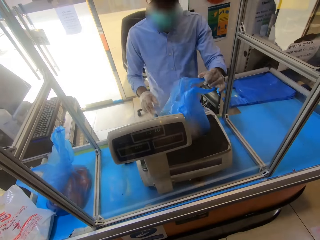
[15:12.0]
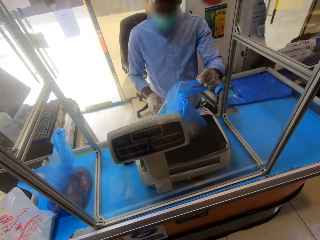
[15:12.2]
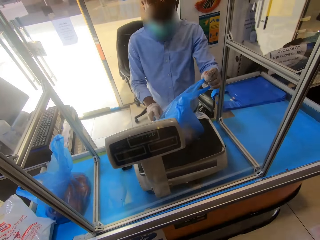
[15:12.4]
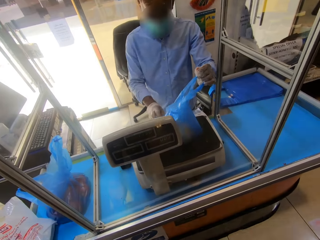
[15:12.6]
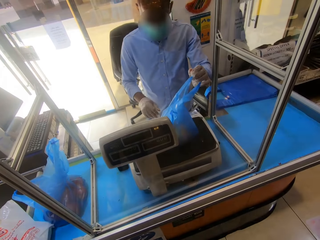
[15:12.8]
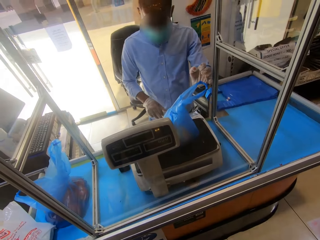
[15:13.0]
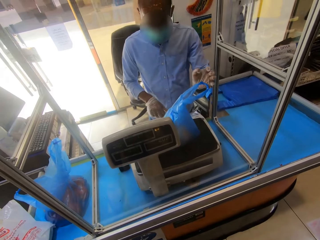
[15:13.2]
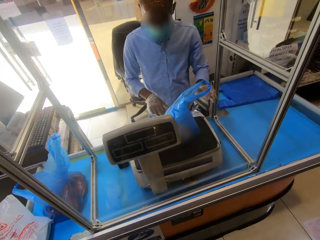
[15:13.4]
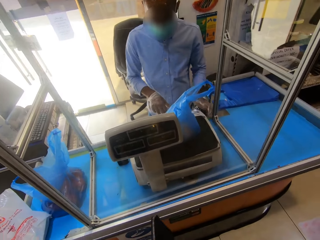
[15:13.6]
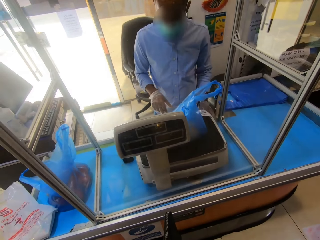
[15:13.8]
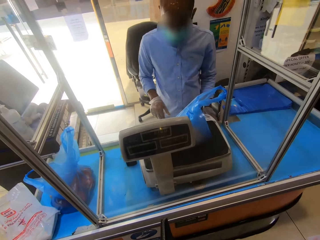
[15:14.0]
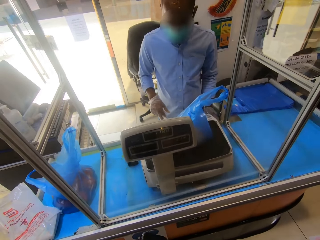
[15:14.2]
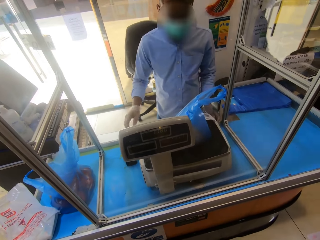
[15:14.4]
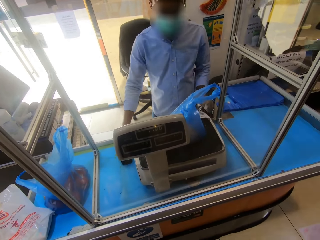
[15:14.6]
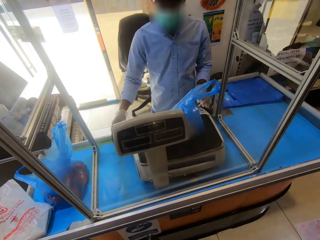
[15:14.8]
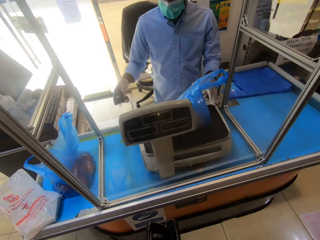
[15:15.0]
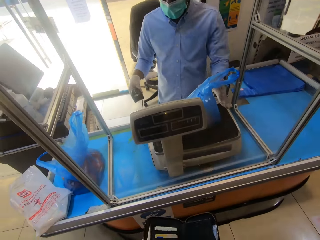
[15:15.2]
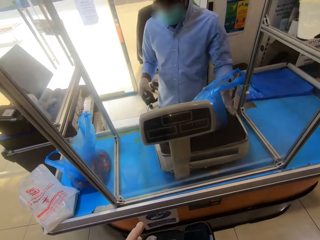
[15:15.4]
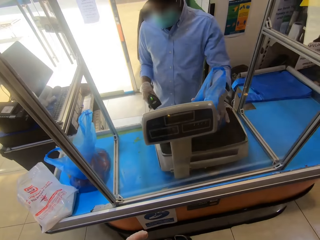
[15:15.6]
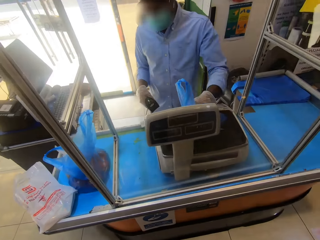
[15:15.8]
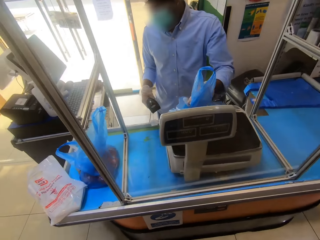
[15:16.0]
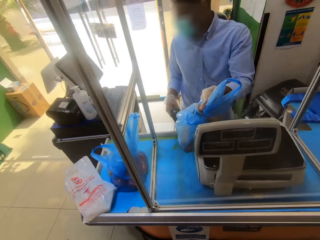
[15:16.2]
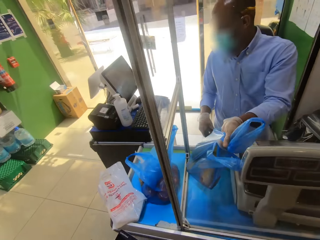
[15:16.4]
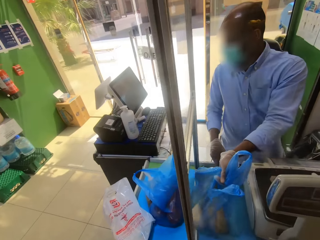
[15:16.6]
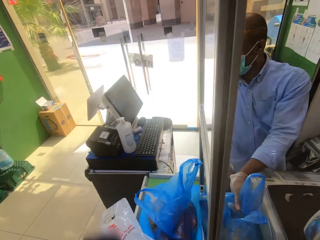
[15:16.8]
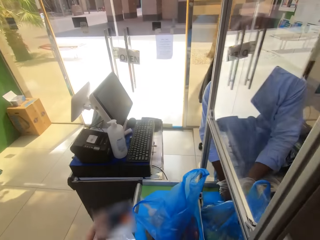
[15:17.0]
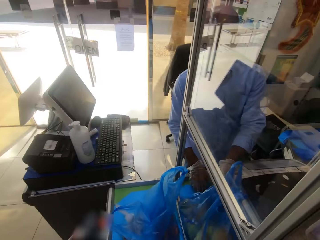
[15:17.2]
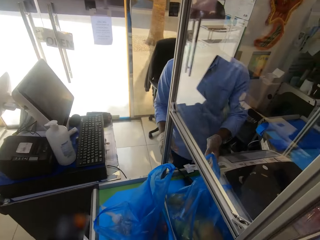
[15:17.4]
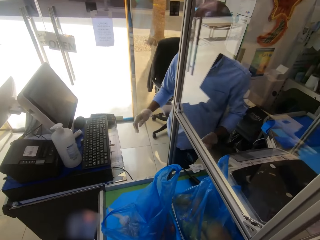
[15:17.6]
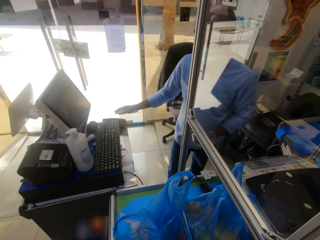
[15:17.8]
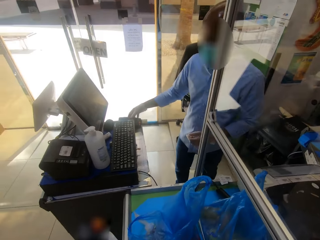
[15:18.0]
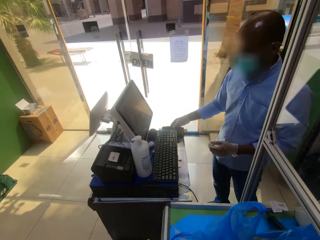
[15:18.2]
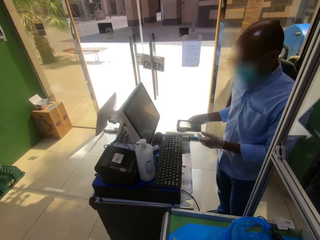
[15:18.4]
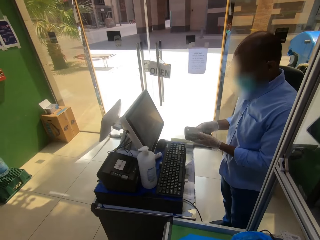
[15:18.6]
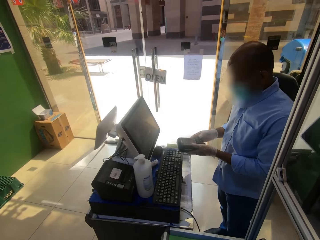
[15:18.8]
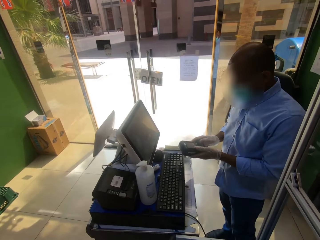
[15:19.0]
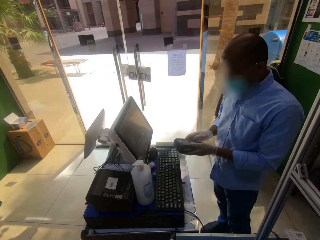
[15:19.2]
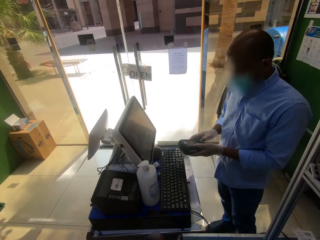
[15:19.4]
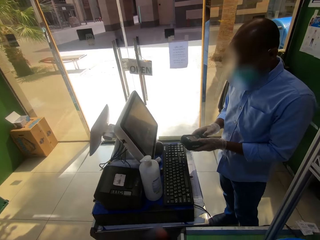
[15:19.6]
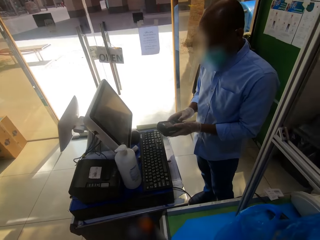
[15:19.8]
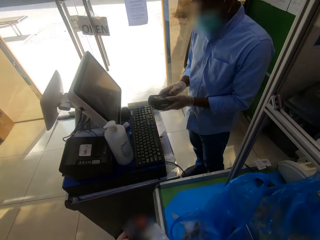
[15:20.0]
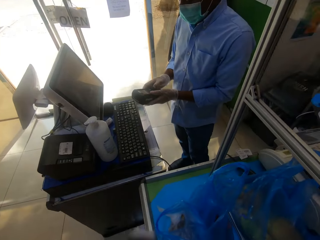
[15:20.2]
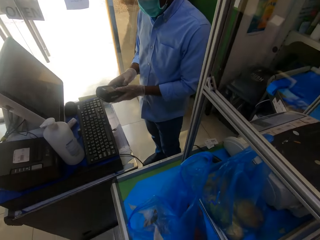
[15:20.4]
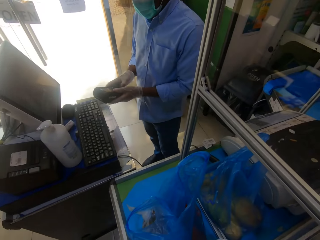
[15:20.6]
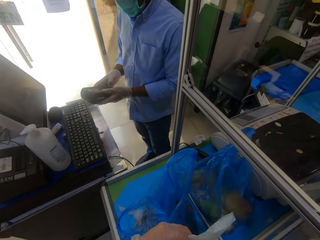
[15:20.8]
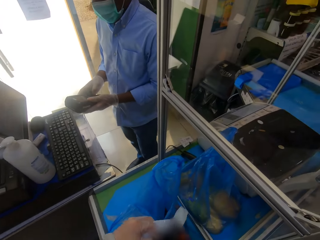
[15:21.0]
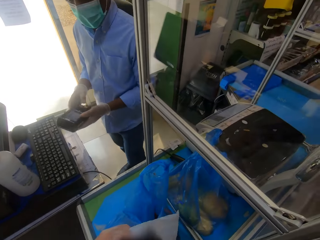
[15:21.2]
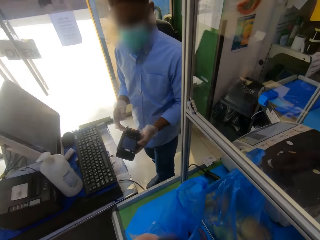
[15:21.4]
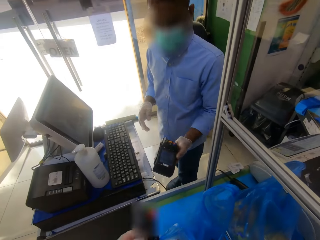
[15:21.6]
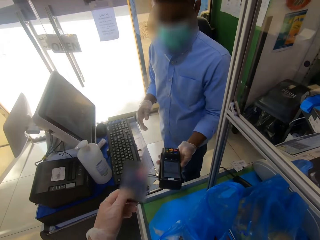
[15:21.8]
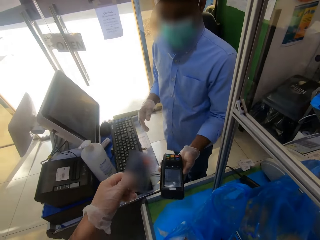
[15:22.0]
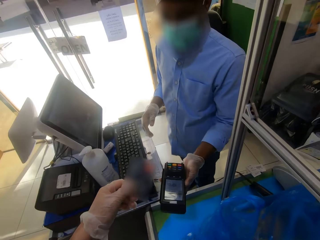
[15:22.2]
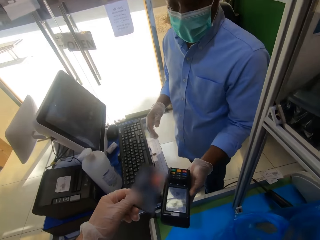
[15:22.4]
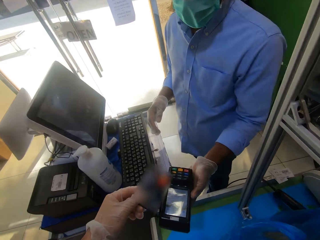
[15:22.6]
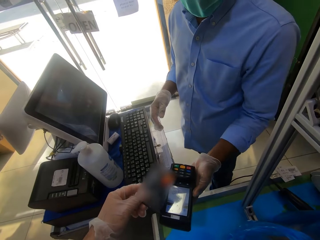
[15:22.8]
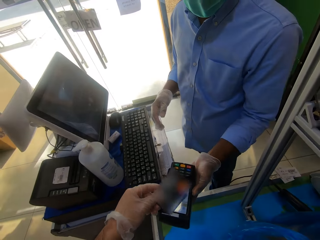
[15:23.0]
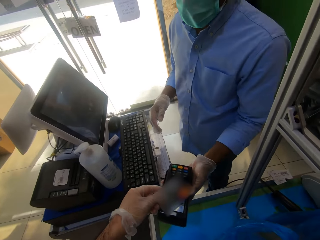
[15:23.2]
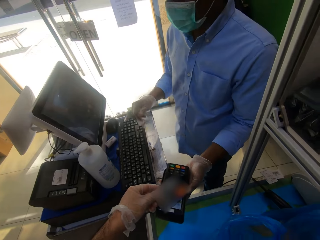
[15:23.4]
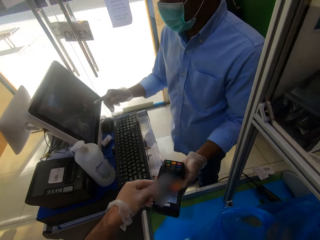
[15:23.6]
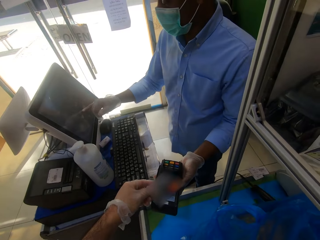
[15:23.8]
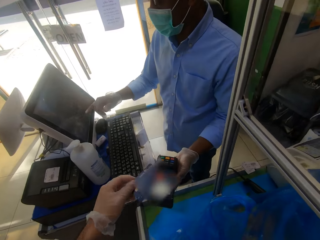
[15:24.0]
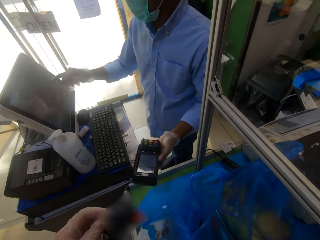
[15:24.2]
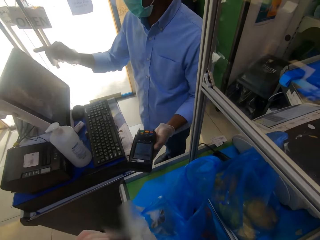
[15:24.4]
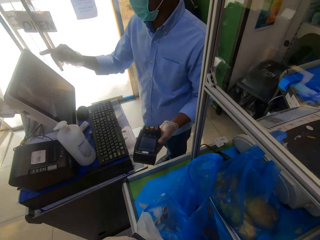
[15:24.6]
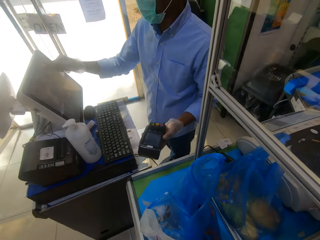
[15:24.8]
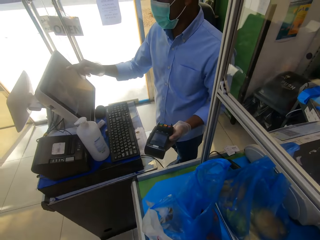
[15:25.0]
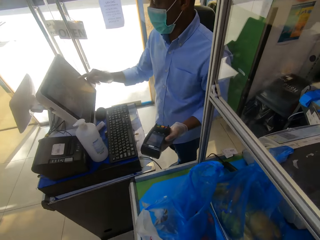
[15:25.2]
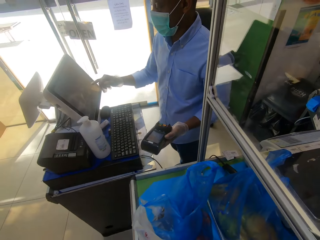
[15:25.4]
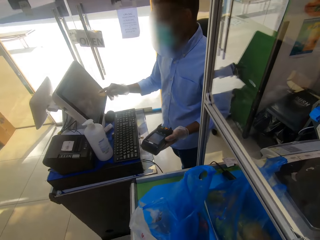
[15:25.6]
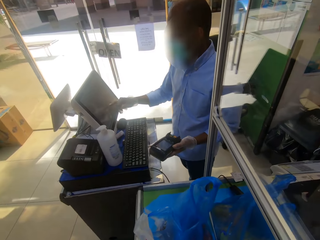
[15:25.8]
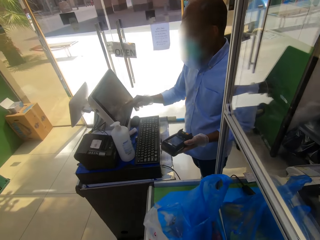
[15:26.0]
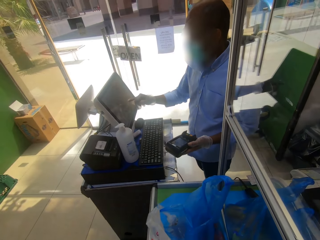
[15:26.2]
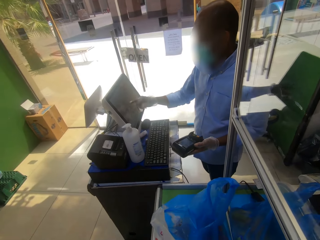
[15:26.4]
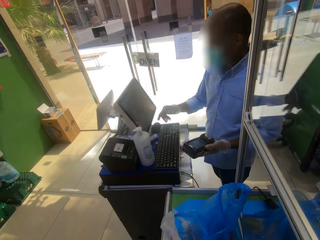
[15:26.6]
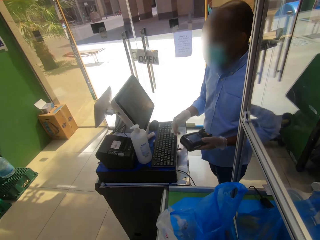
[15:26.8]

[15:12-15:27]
A man operates the weigh machine, takes something from the table, removes the paper bag from the weighing machine, takes the ATM machine from the table, operates the ATM machine and gives the ATM machine to the camera wearer. The camera wearer swipes the ATM card on the ATM machine. The man operates the computer.

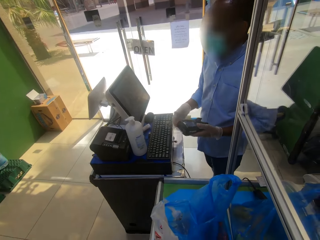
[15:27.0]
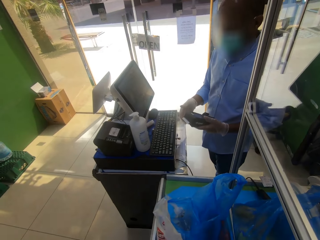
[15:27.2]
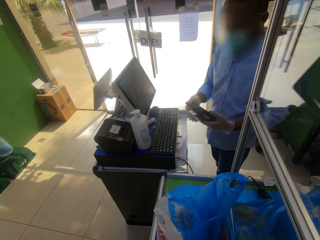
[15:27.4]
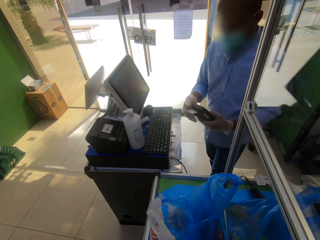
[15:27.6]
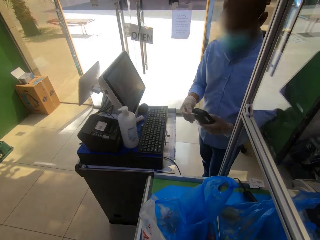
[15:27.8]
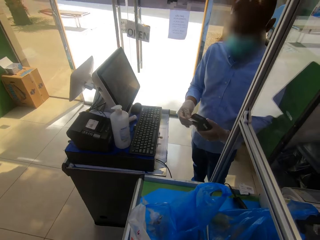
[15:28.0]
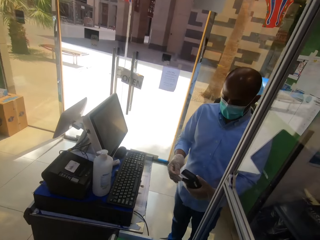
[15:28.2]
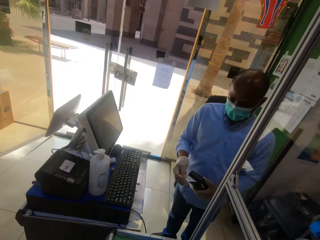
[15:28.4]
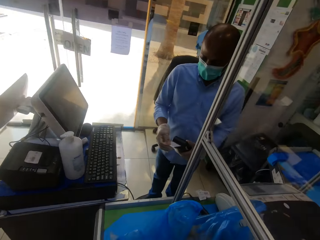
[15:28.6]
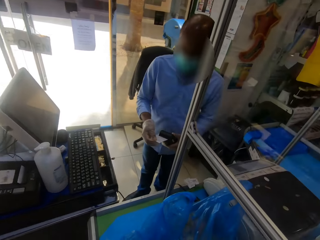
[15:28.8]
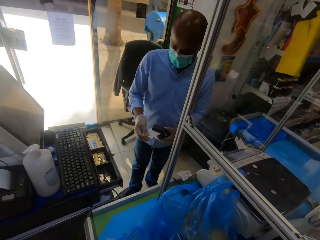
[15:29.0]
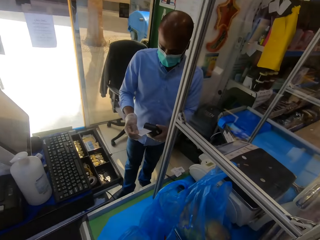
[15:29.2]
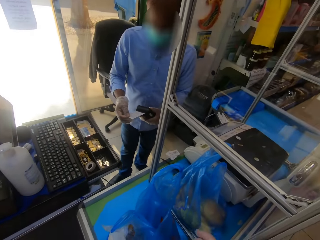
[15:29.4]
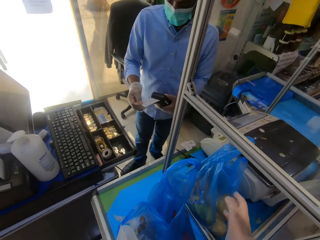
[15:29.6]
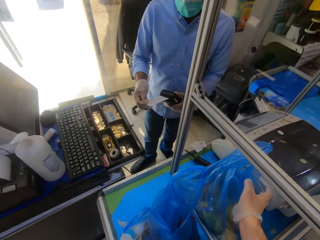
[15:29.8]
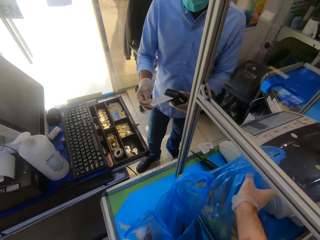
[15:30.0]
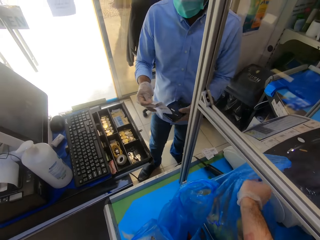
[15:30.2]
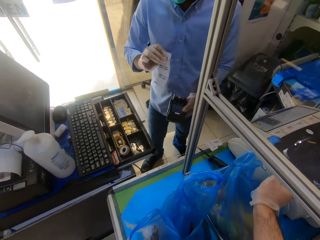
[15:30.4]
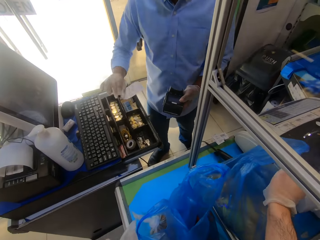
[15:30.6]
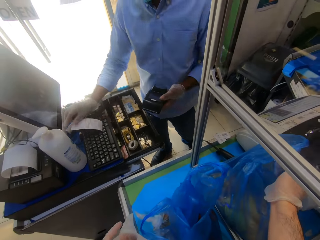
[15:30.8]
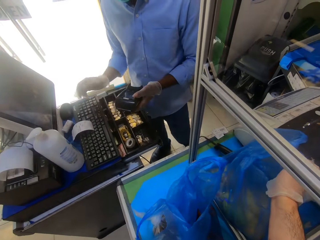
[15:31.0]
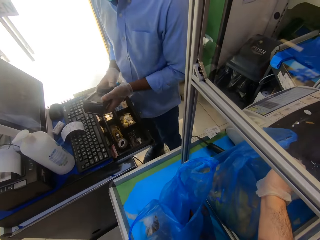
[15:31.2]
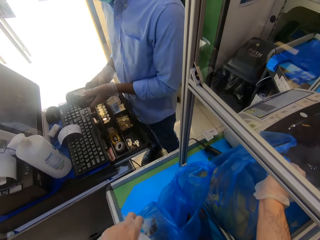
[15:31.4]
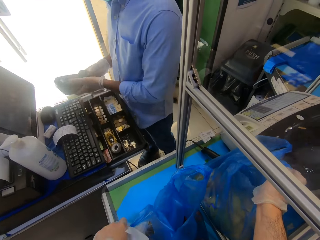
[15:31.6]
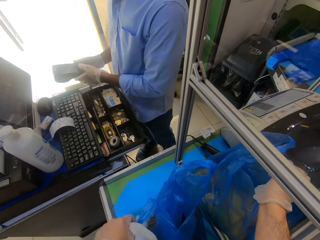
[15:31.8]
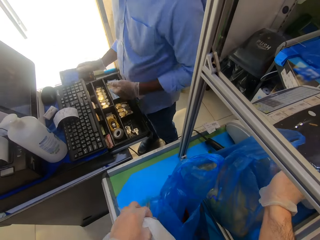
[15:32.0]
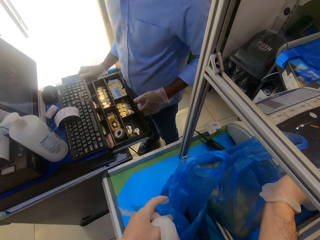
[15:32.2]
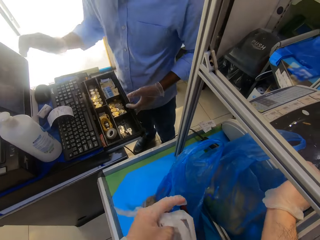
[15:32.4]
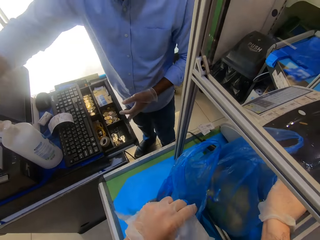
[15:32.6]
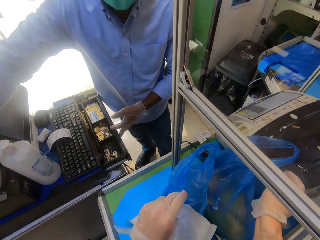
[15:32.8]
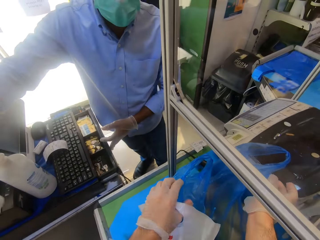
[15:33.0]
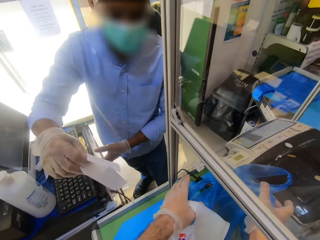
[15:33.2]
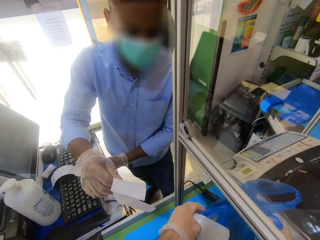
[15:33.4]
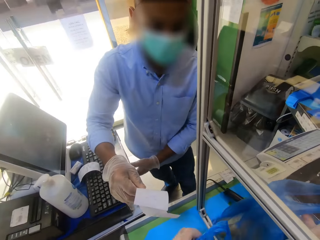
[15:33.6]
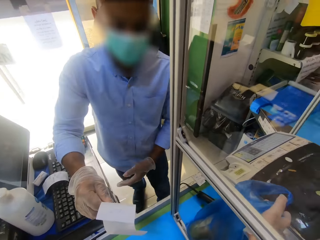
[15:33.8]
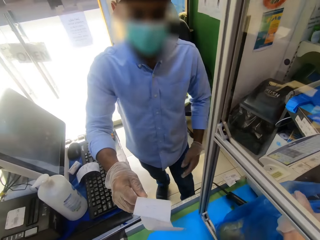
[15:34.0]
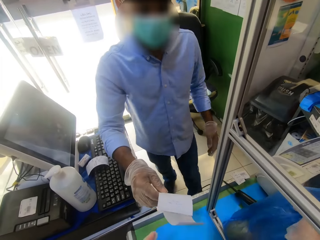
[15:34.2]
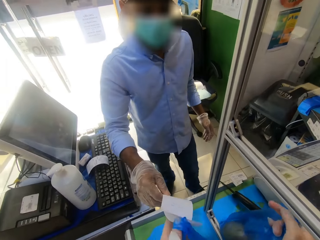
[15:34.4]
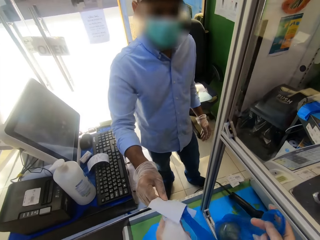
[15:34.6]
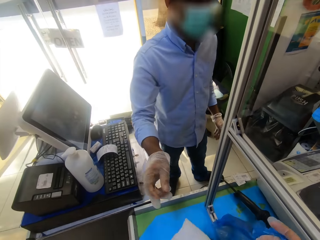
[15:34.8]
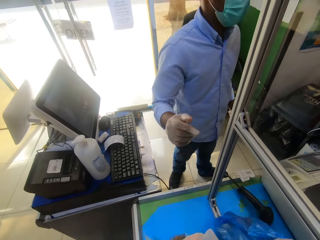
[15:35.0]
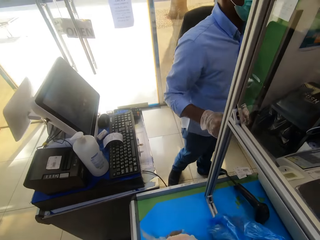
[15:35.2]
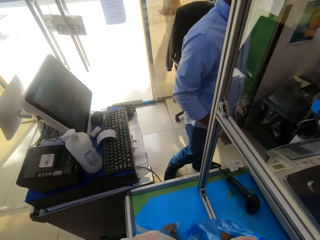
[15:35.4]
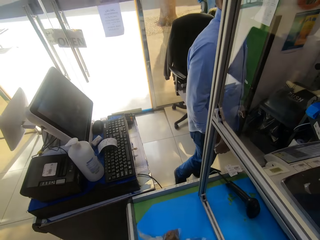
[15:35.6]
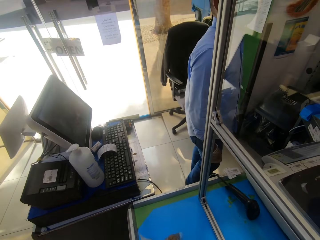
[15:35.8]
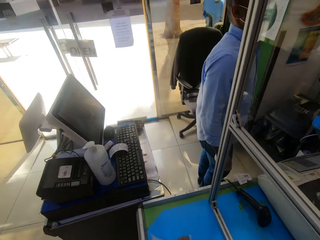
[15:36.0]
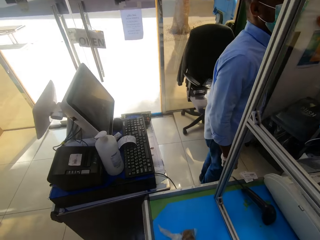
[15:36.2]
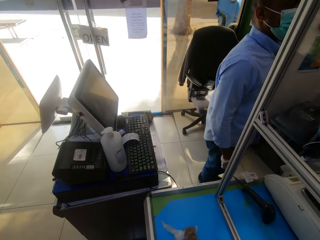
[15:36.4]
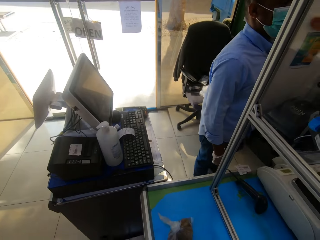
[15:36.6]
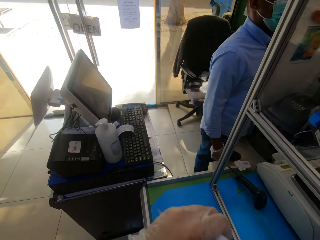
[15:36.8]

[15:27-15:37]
A man removes the receipt from the machine. The camera wearer takes the paper bag from the table. The man puts the receipt on the keyboard and puts the ATM machine on the table. The camera wearer takes the receipt from the man.
